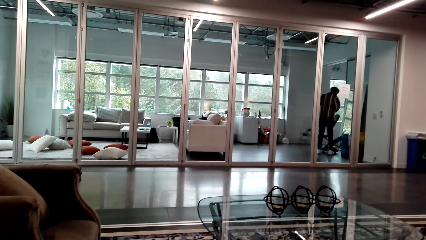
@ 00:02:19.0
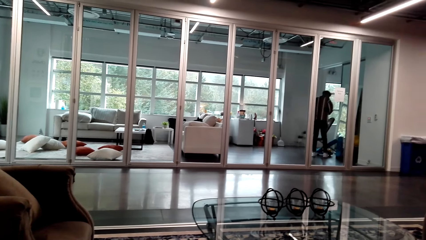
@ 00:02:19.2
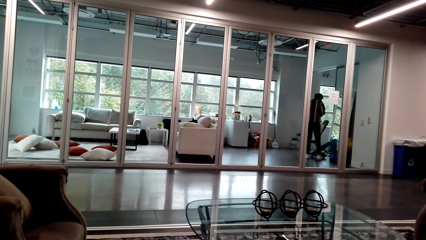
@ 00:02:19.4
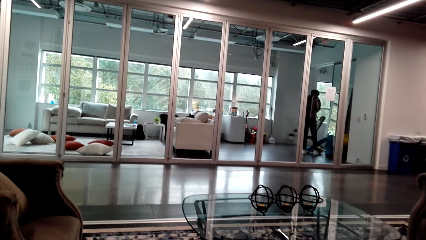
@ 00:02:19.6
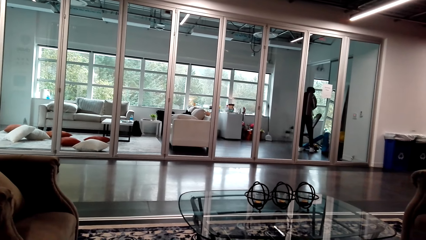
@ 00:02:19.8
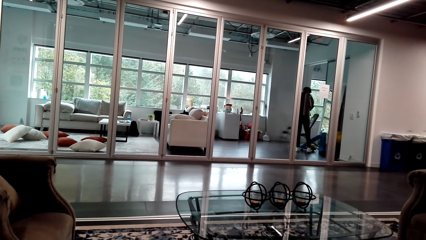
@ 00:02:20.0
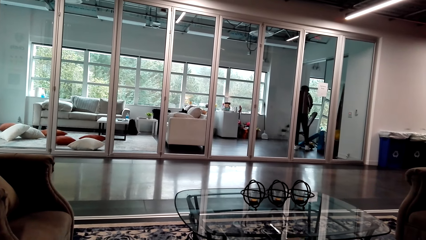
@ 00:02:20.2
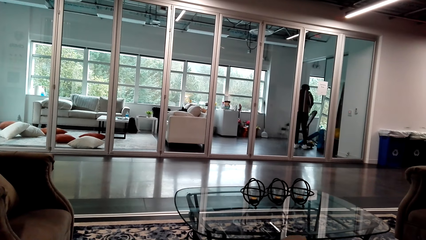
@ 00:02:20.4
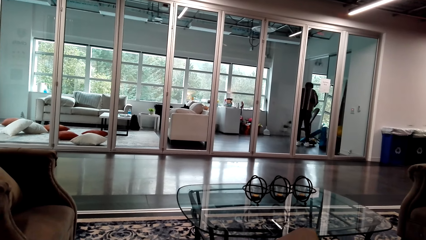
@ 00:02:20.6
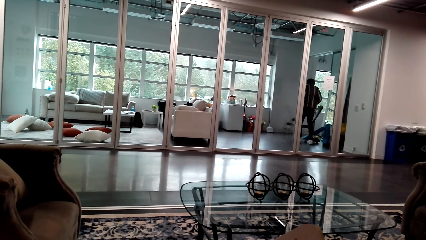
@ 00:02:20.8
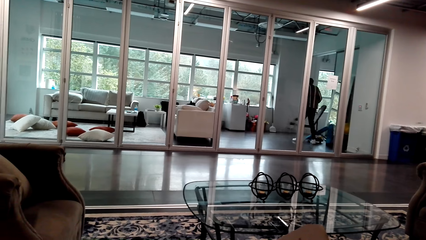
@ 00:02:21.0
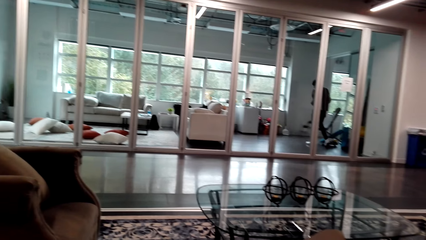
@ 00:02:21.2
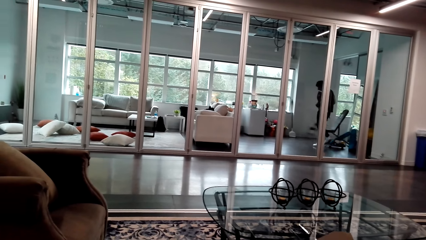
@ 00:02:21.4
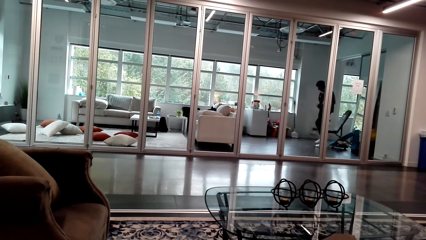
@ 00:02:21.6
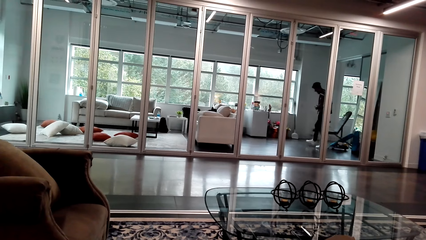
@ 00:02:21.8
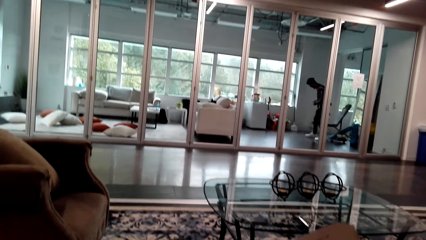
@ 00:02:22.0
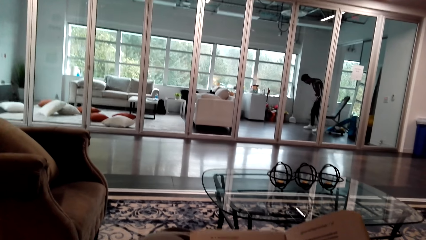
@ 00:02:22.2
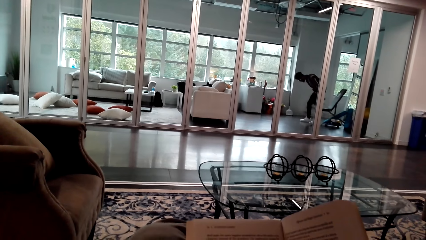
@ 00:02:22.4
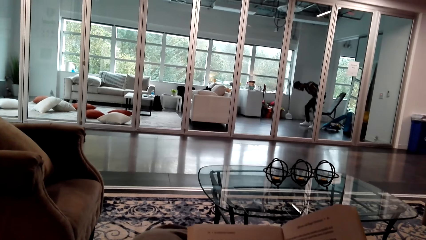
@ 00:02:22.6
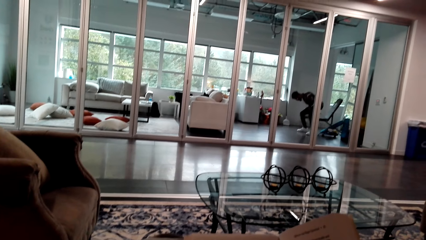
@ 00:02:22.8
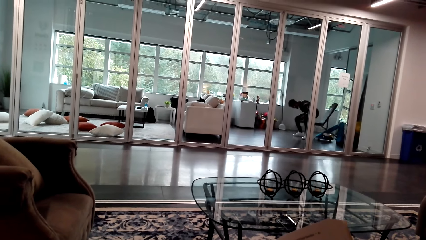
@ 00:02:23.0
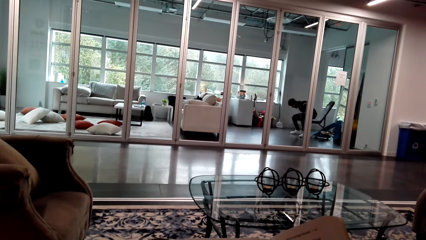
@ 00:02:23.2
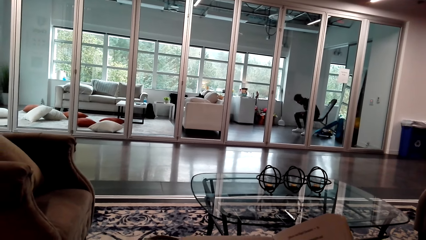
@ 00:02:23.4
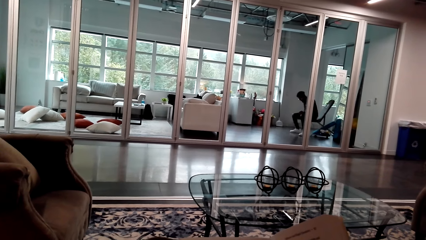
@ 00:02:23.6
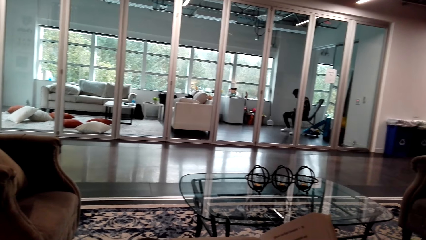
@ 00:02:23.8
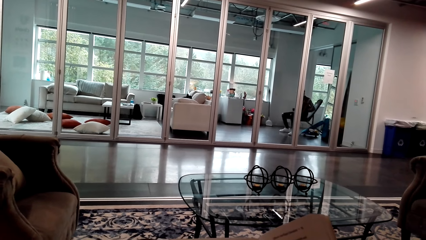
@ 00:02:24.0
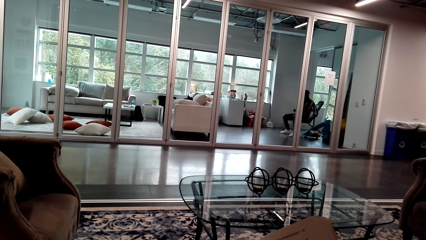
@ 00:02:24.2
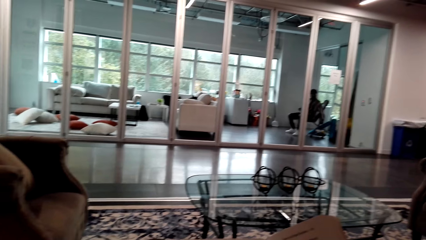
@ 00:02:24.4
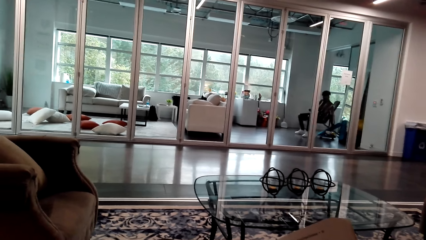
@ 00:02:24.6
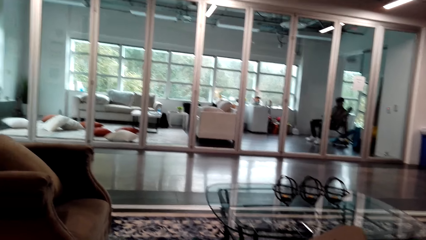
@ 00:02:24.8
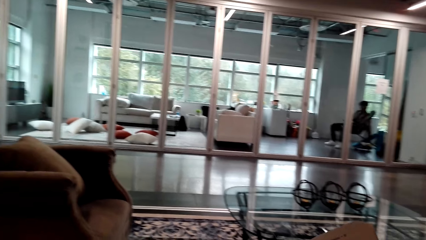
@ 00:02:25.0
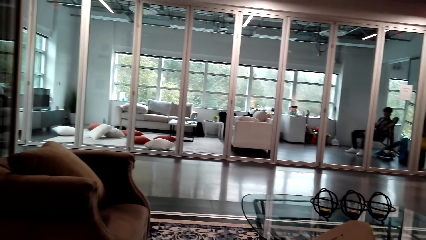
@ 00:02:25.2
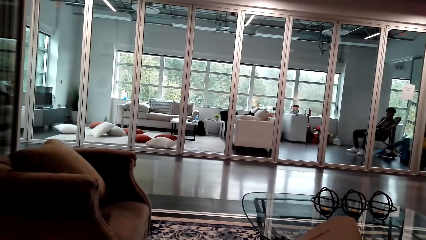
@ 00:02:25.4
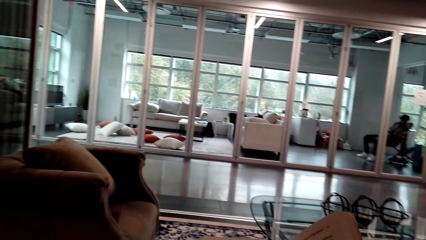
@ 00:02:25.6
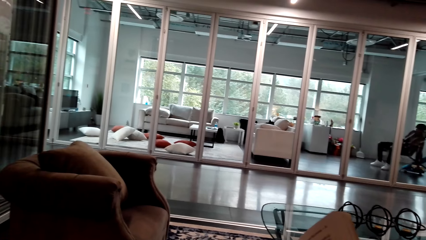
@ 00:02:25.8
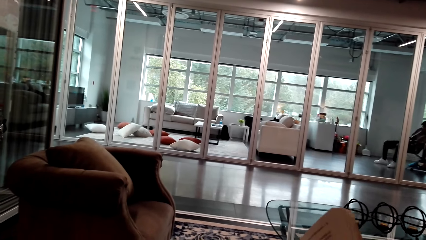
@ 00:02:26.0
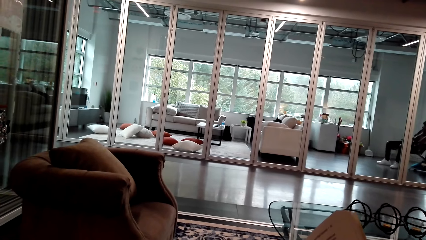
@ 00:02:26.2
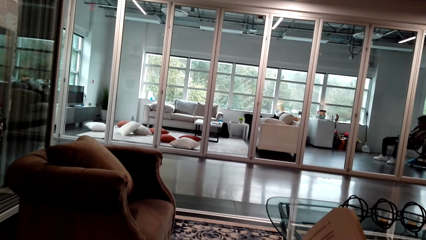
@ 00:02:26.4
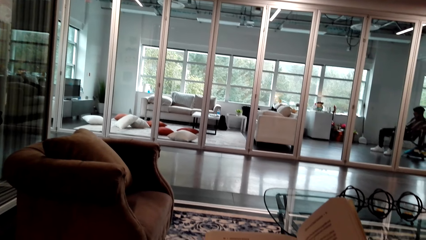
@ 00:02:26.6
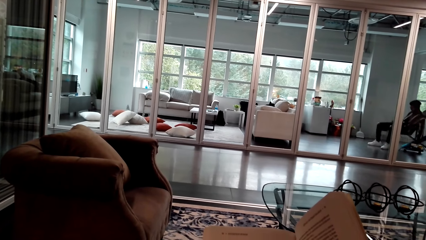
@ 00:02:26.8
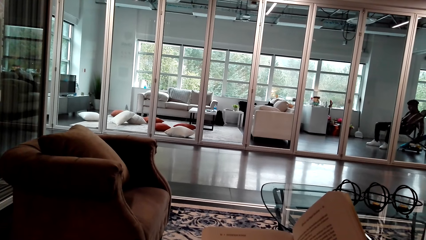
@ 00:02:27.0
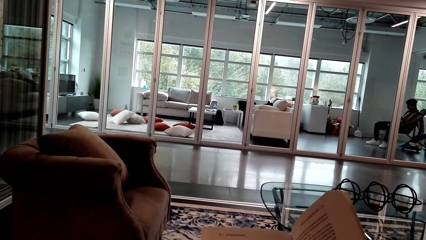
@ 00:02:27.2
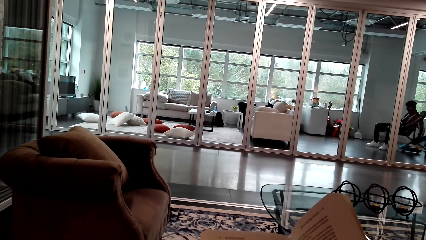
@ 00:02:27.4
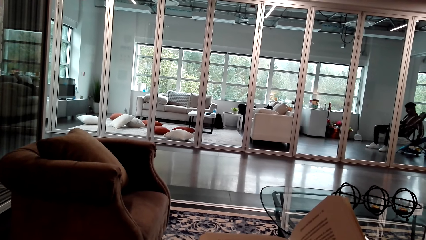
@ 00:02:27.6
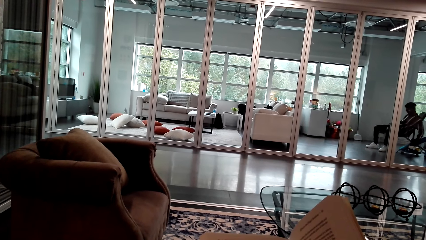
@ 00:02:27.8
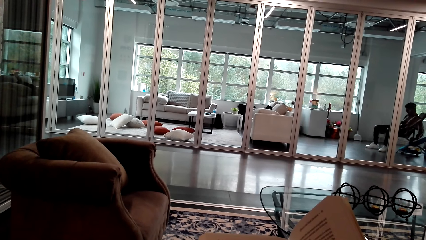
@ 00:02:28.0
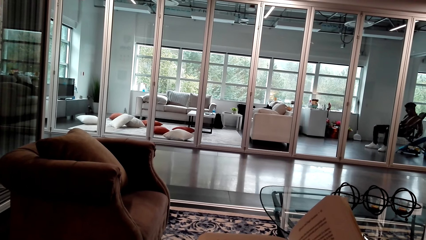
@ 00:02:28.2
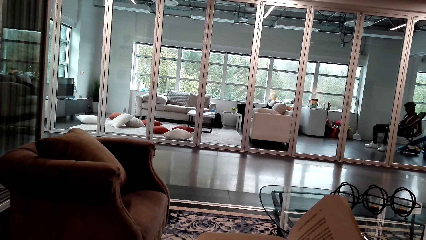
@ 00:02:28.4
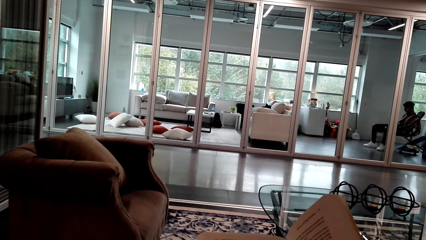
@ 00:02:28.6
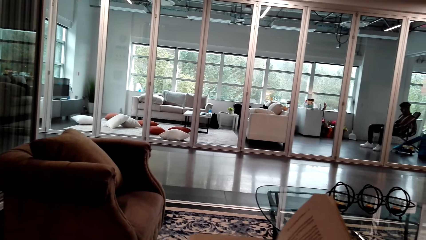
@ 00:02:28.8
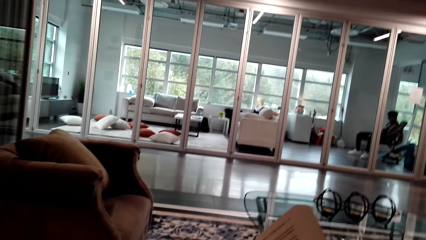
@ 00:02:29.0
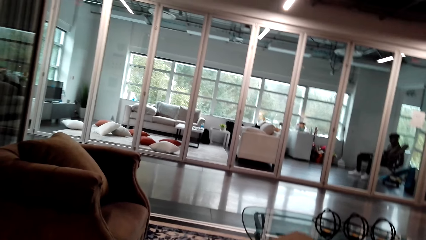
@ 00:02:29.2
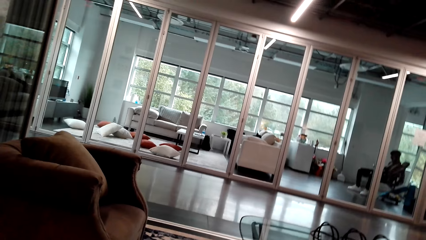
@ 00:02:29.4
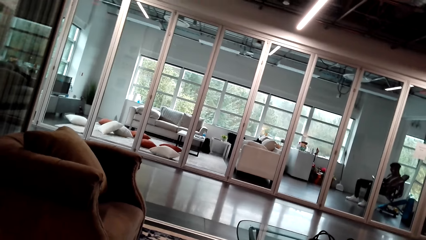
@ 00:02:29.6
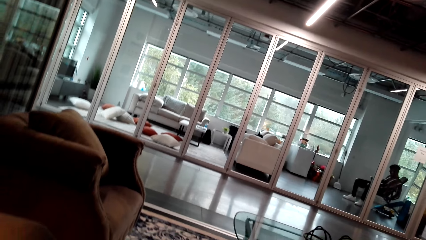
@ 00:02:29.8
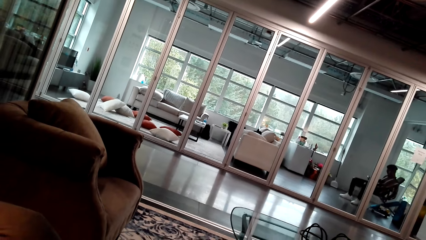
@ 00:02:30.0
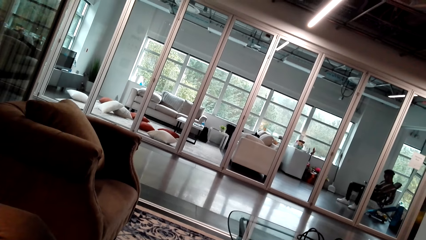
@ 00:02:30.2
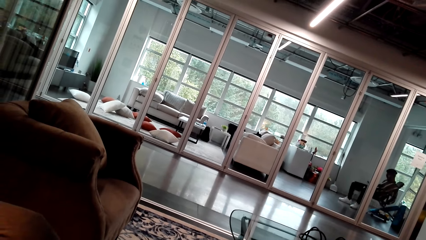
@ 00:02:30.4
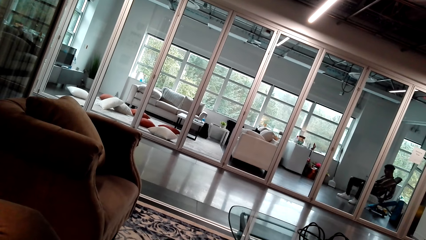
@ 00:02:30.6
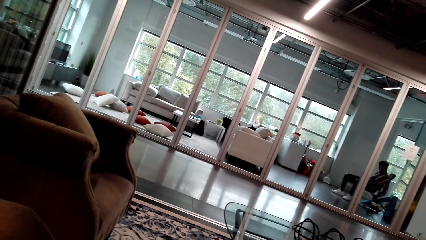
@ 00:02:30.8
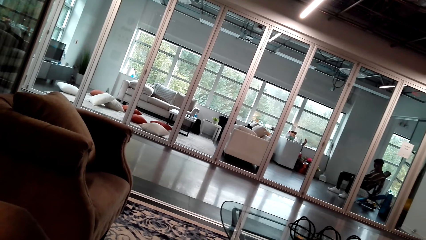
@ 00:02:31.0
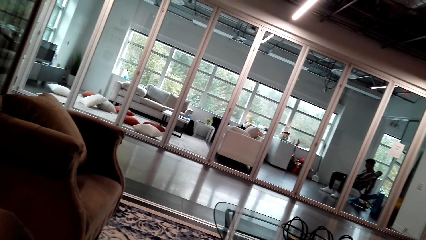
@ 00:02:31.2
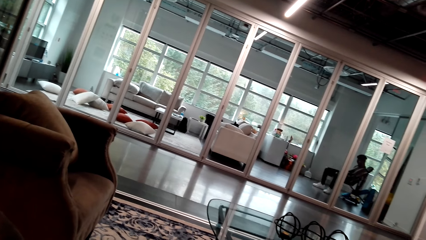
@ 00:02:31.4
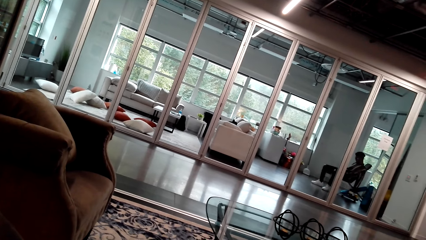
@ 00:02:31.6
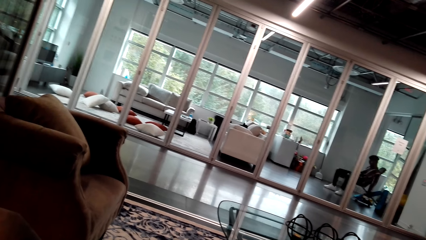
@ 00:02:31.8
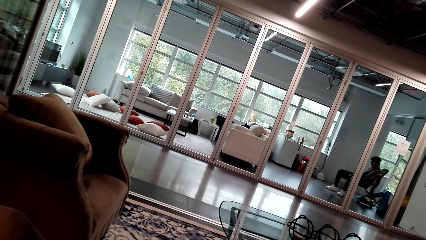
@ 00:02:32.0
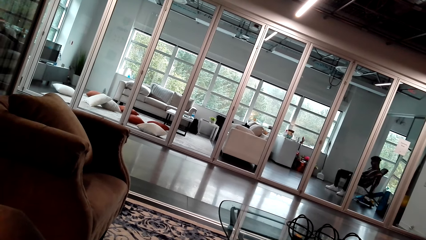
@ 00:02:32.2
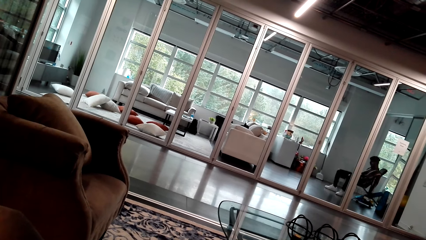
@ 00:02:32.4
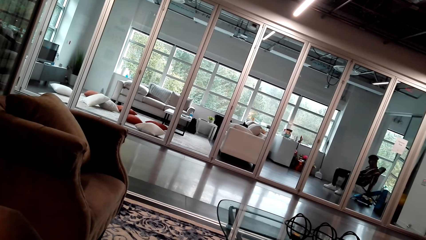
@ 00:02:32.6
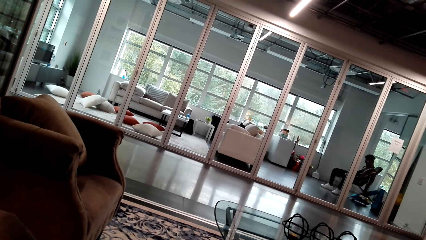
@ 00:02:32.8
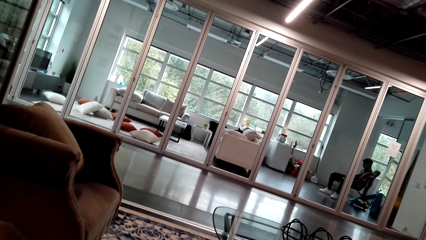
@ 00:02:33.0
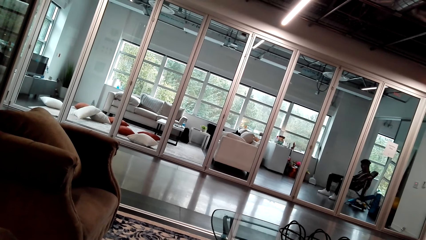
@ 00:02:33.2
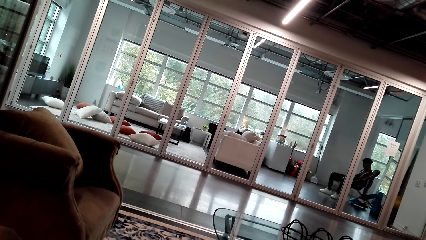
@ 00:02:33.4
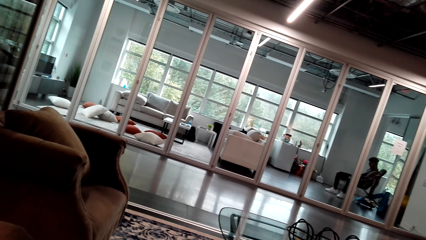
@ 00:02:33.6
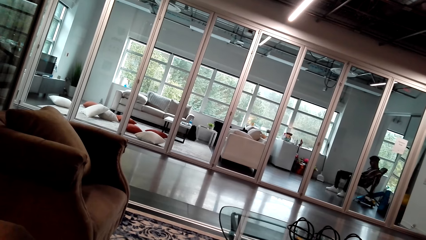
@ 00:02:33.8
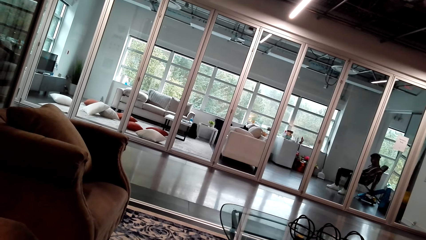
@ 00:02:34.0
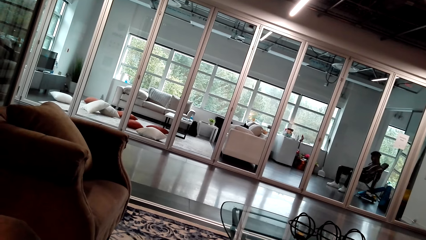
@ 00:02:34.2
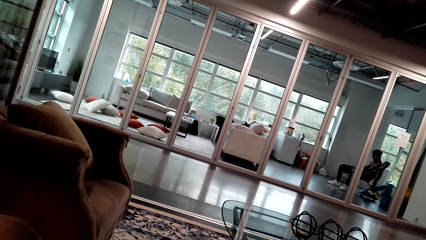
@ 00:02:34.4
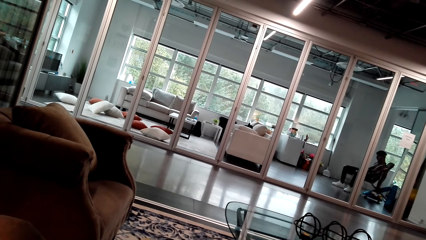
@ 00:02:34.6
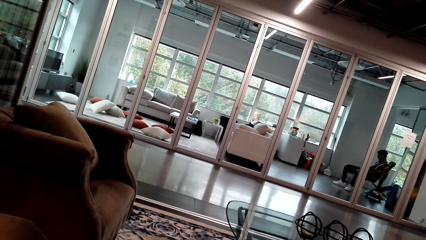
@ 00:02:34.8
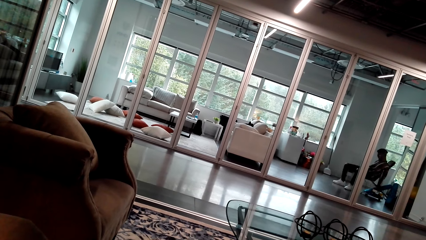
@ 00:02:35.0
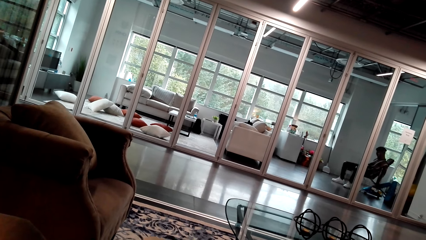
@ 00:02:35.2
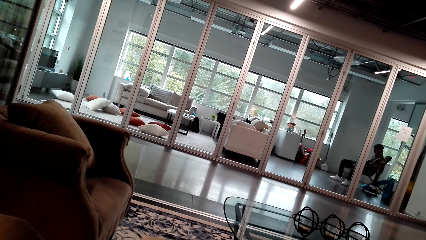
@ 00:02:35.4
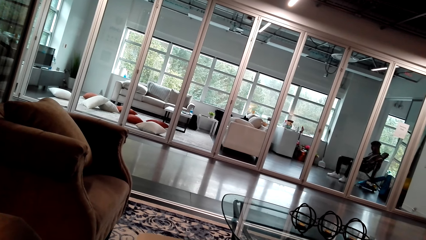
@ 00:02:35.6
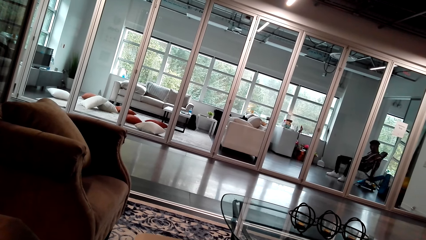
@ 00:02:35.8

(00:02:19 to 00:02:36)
The camera wearer reads the book. A person sits on the exercise bench. The person picks up the dumbbell and operates a phone.
